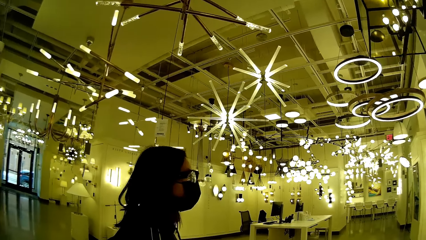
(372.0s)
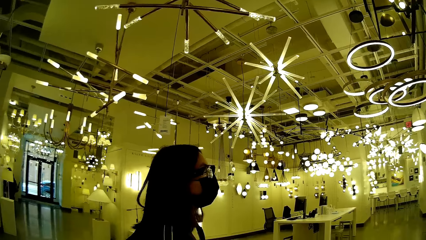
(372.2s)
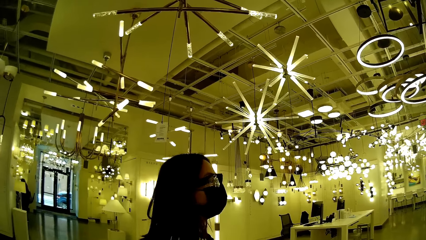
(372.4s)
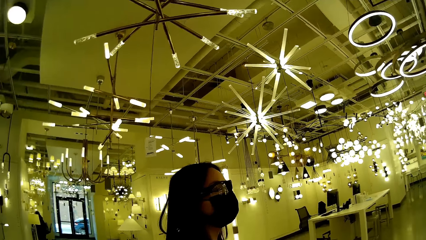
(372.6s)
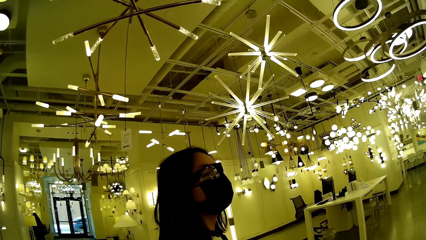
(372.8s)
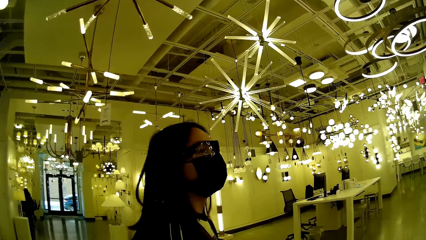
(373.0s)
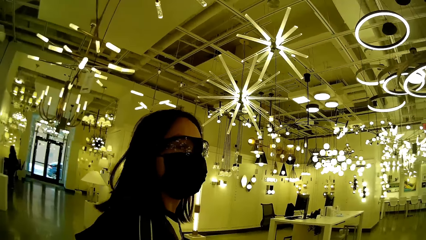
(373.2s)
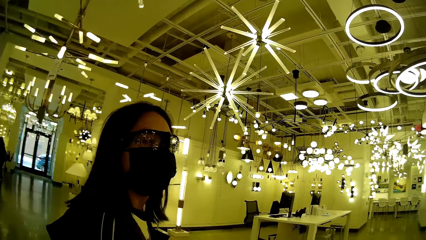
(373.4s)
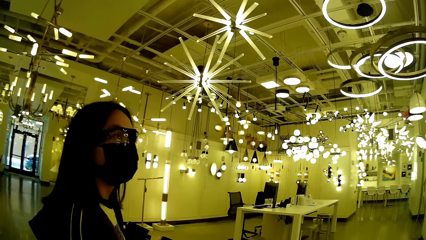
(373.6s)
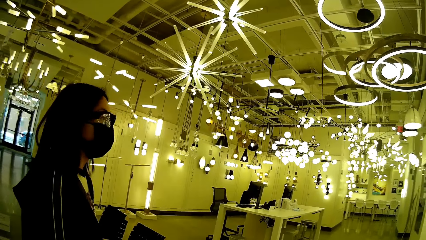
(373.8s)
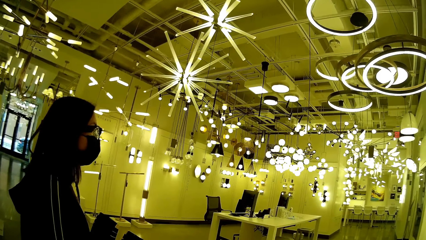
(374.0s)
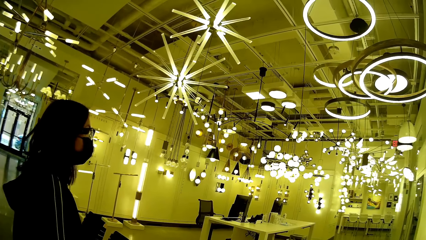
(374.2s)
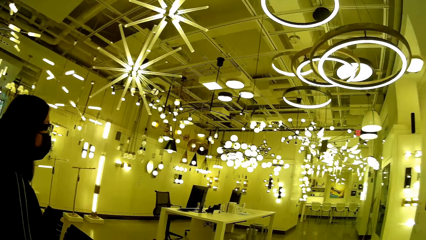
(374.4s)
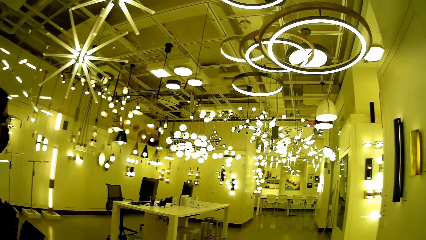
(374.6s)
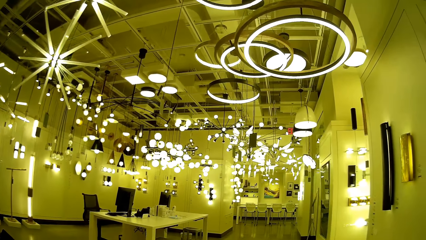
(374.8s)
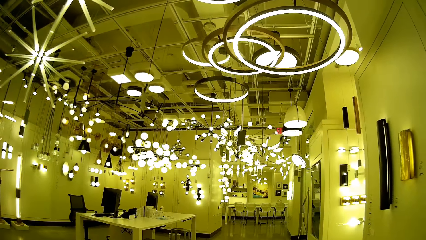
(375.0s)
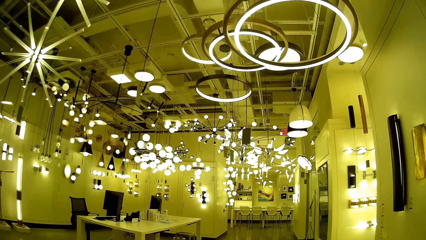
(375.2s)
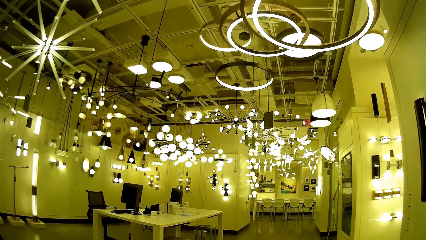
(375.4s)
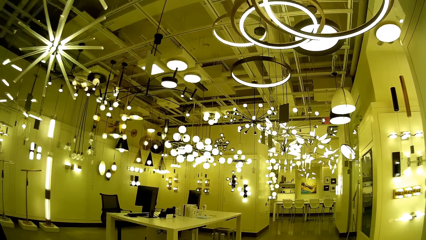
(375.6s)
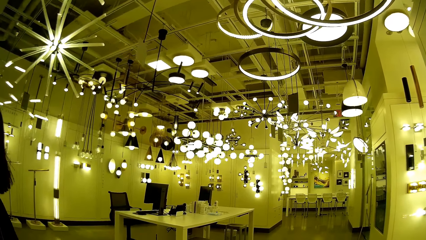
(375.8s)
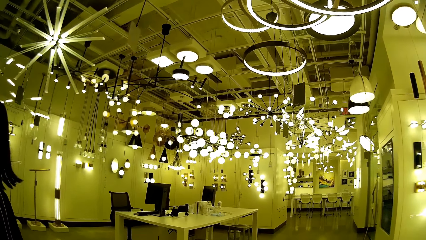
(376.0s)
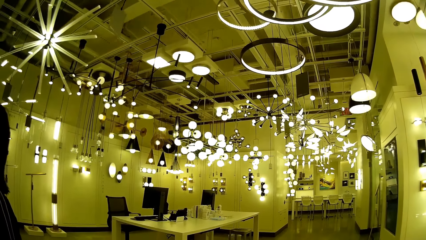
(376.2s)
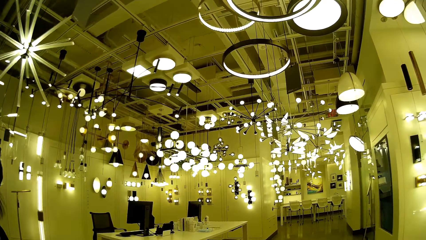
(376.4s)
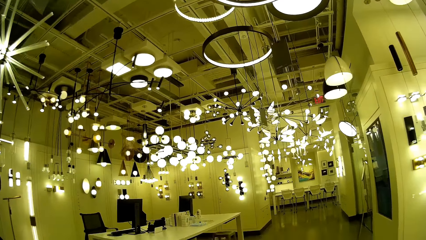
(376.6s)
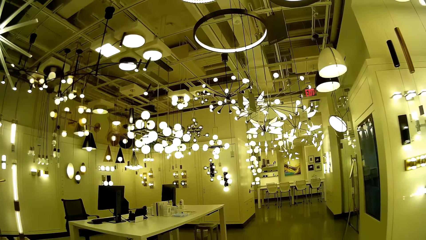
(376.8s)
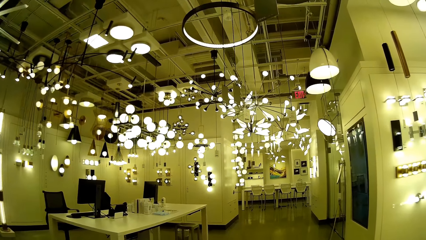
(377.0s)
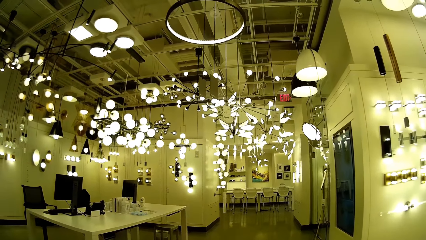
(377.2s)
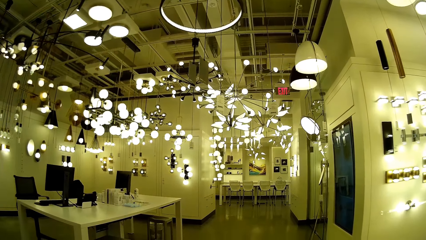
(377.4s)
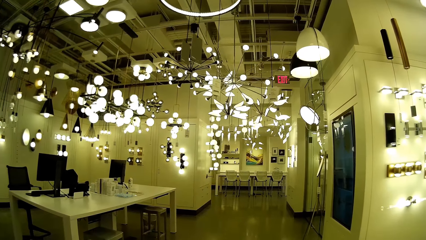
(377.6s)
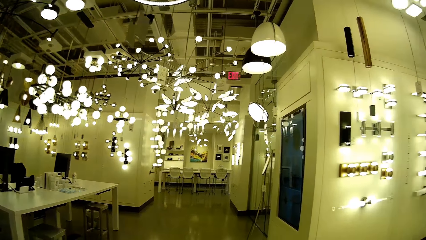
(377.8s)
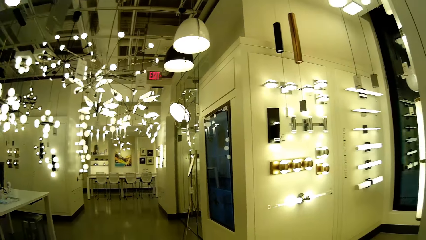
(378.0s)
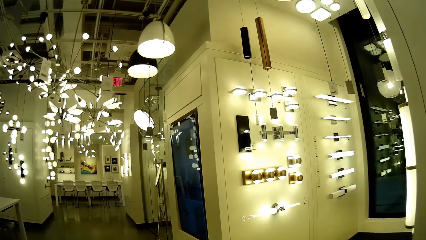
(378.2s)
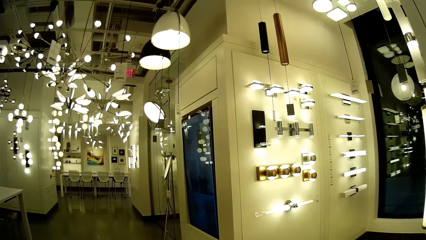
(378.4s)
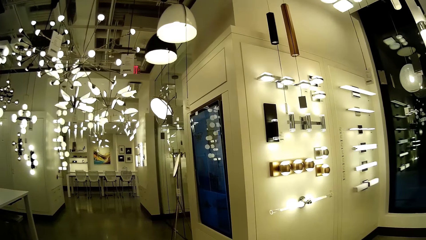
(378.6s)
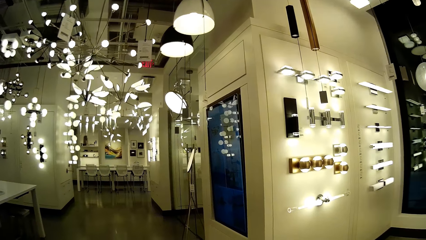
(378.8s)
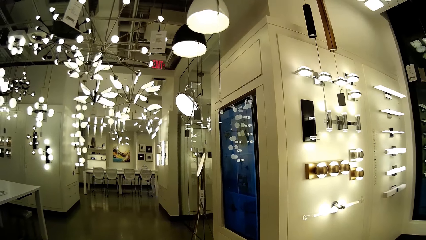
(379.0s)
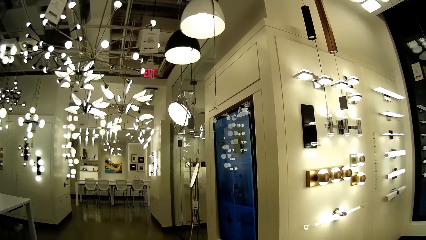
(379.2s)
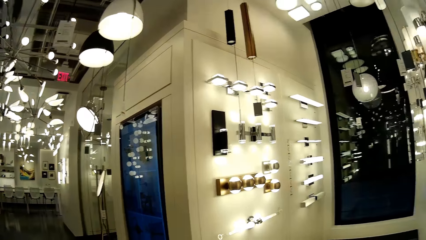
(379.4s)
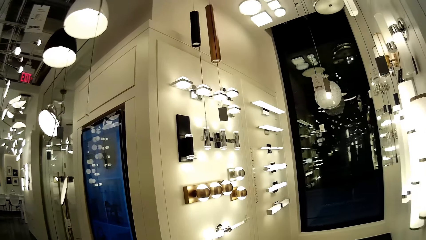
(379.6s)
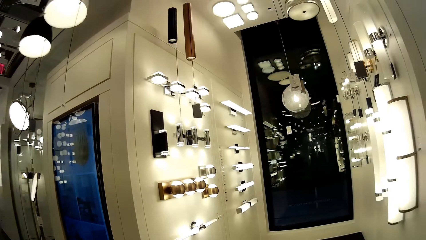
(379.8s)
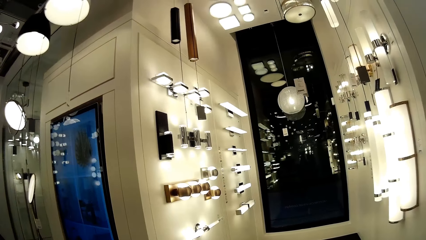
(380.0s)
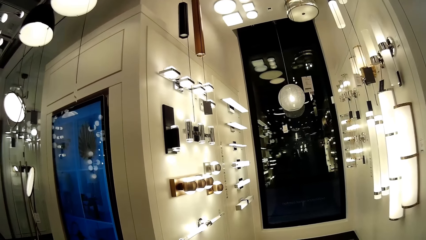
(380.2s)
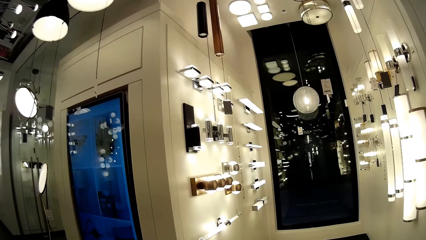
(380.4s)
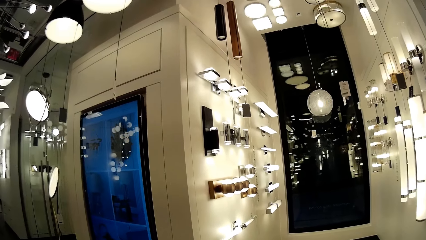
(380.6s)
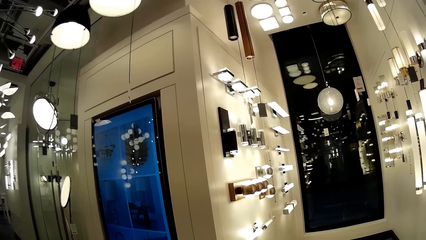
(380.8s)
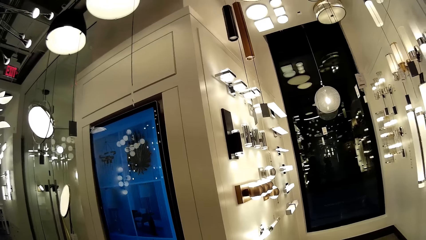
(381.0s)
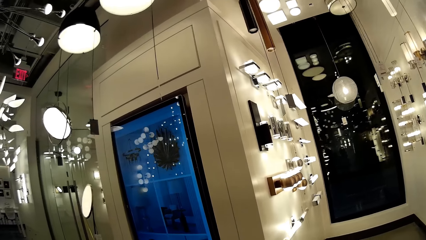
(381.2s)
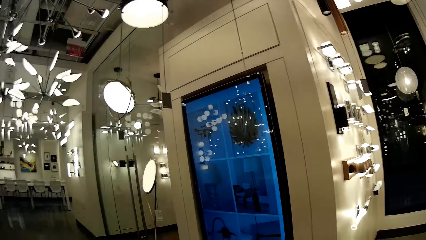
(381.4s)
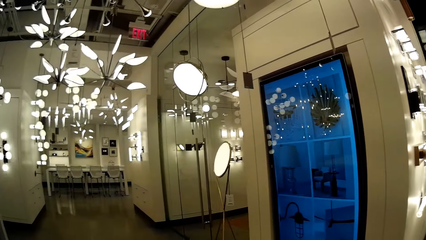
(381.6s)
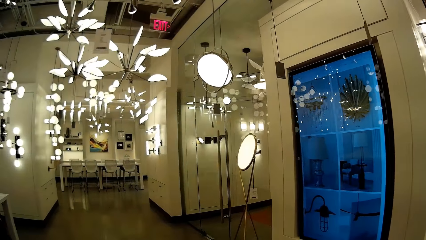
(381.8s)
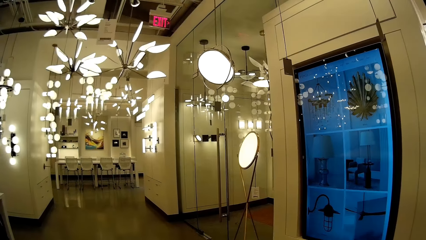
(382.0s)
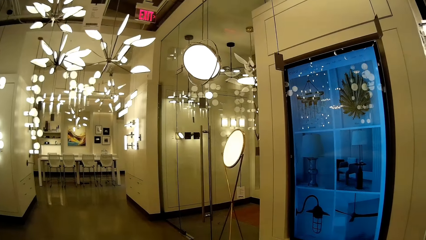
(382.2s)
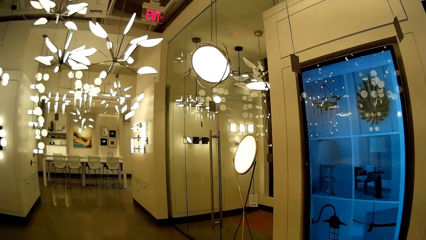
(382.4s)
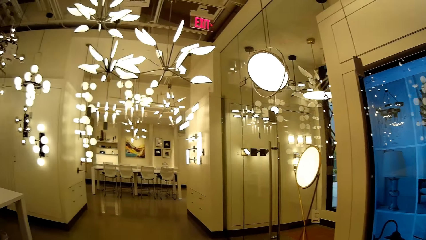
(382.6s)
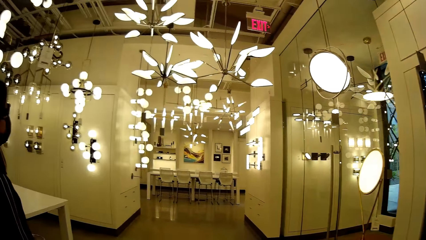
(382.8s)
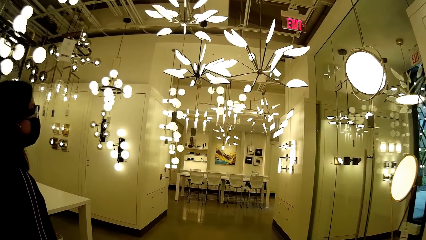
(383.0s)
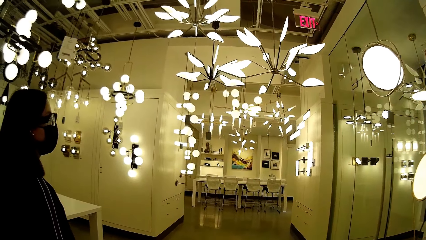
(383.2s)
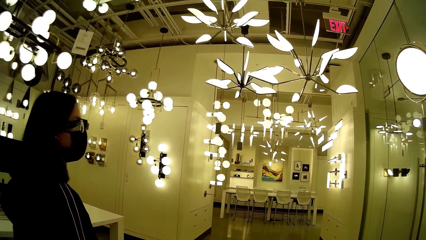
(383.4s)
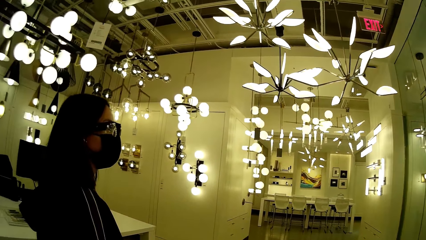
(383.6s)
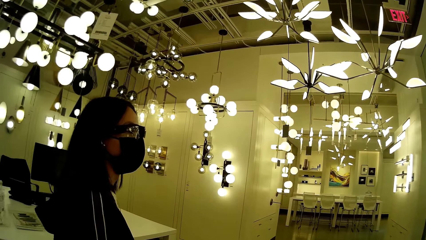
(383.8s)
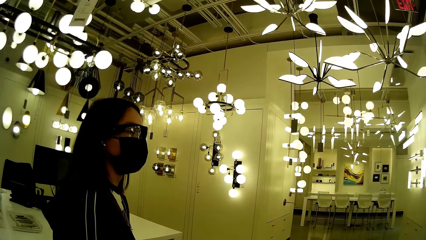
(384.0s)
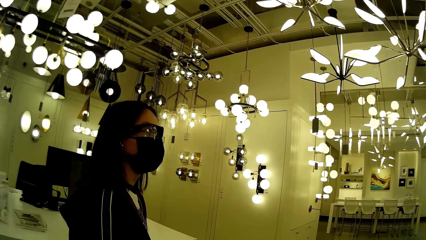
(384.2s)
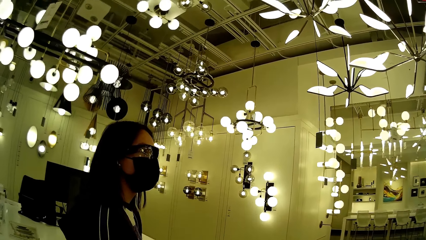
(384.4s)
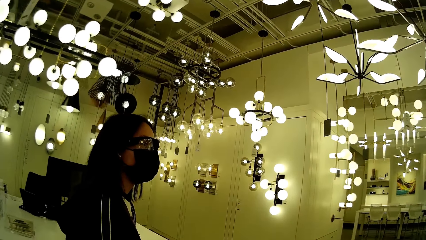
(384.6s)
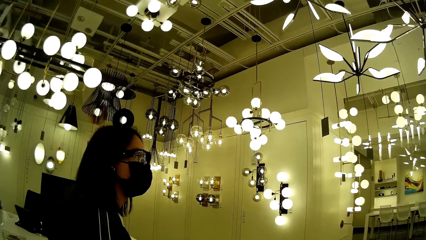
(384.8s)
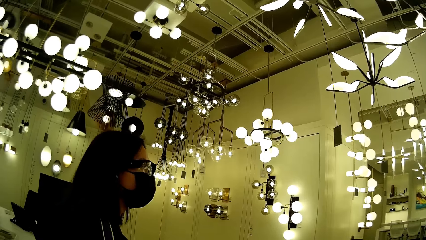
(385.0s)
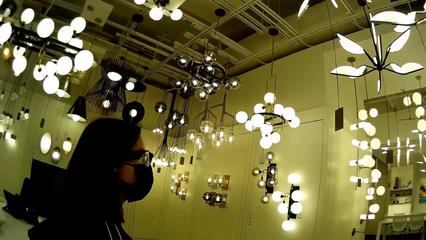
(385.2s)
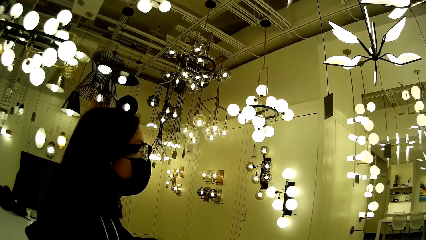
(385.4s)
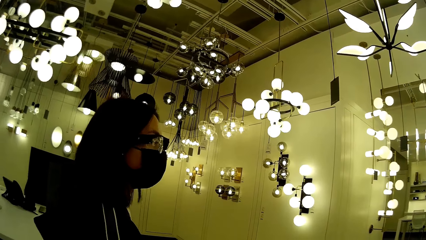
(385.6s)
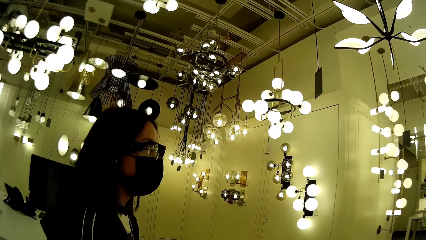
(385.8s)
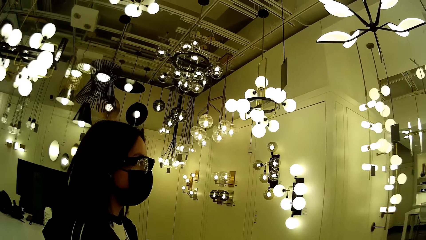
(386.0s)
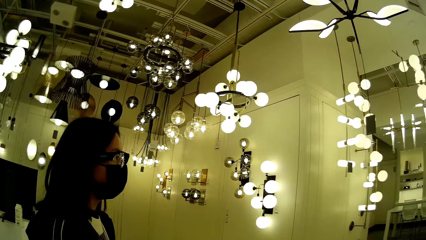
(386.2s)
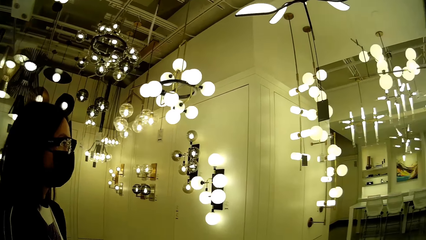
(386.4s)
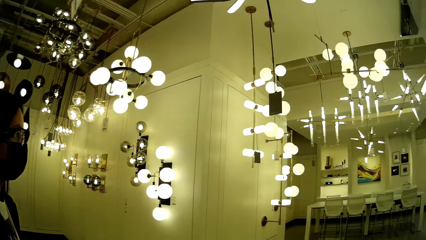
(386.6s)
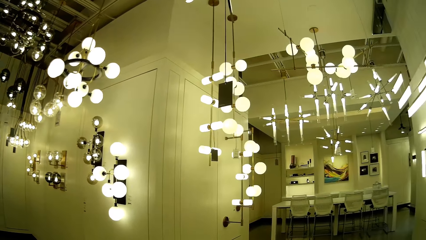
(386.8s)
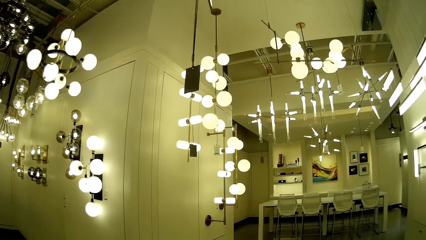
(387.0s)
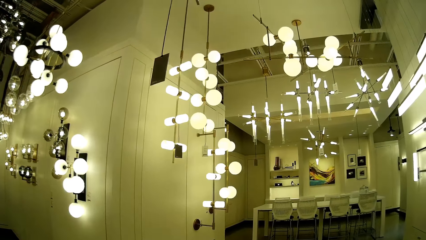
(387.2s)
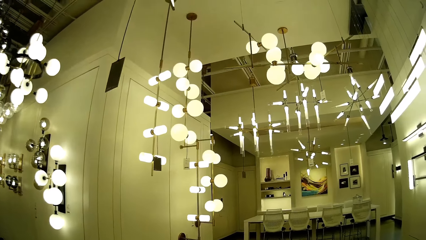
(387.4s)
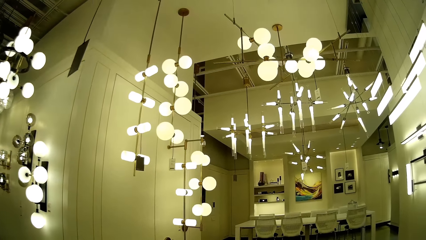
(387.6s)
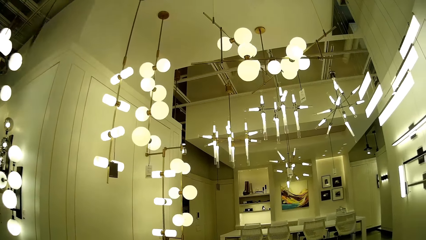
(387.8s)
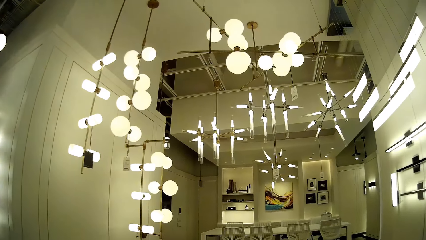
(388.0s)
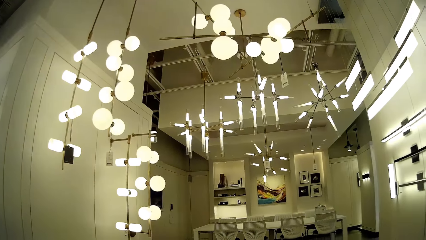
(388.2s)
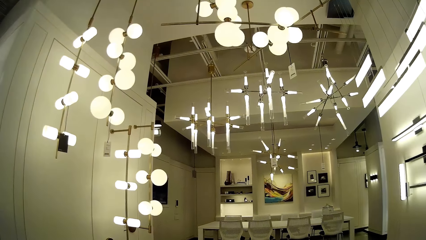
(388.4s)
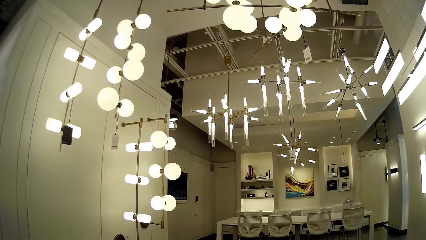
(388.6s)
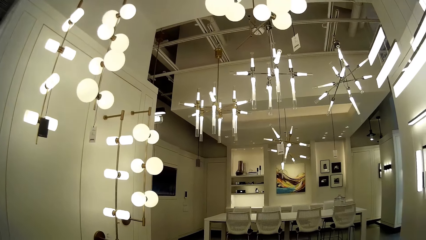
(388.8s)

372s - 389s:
The camera wearer looks at the tube light. They look at the bulb.
